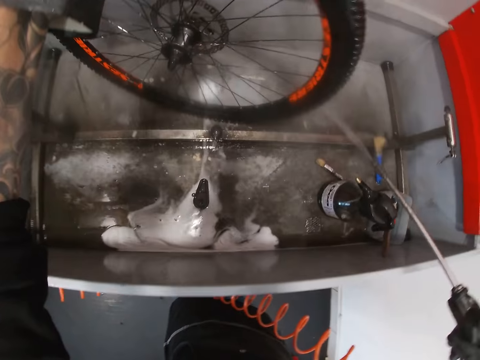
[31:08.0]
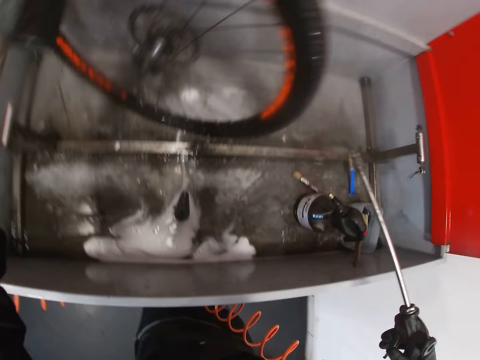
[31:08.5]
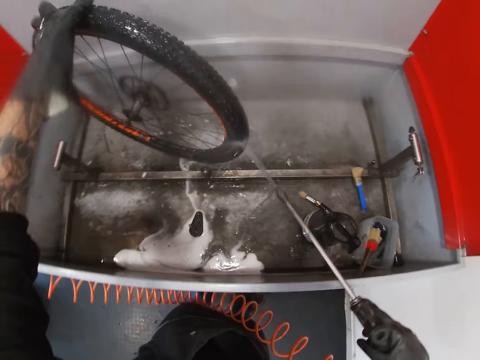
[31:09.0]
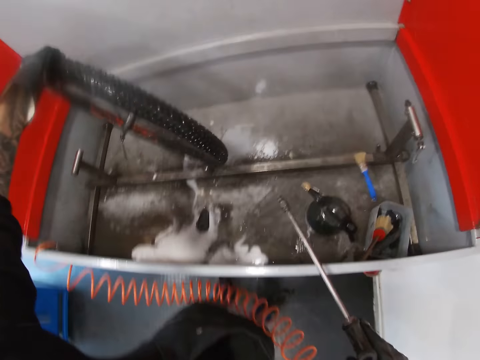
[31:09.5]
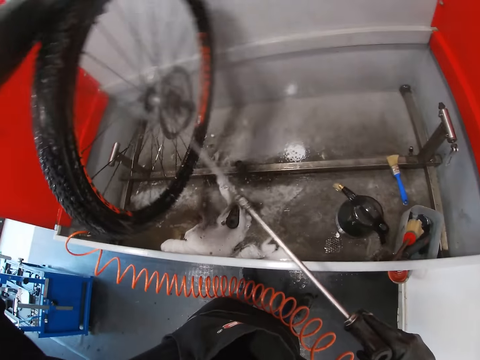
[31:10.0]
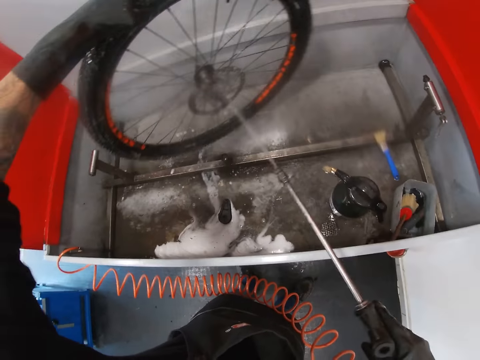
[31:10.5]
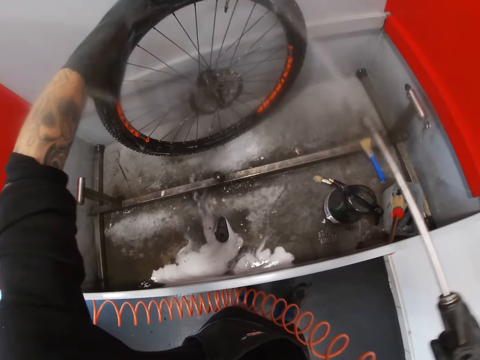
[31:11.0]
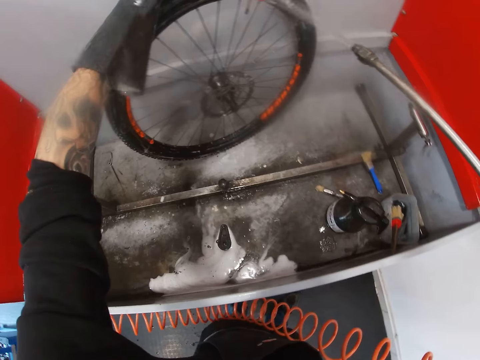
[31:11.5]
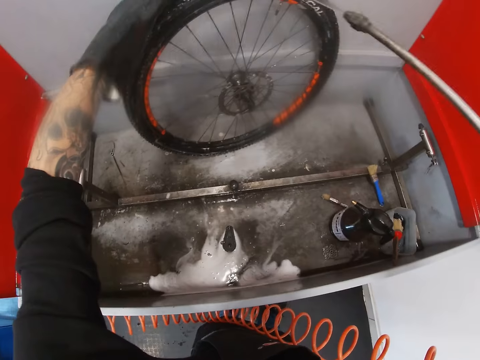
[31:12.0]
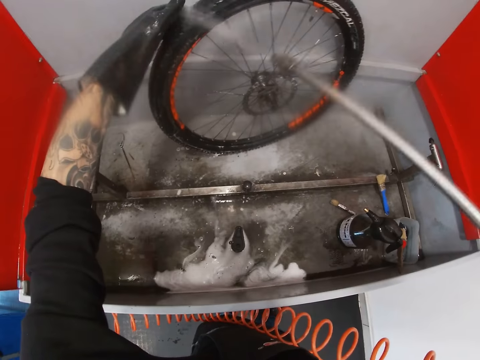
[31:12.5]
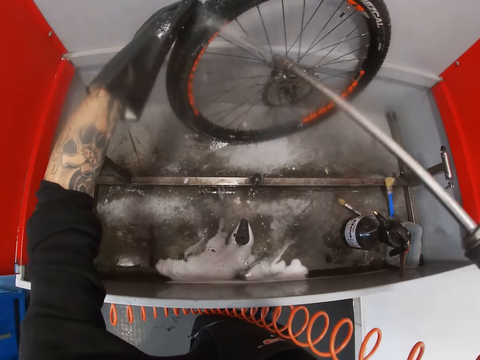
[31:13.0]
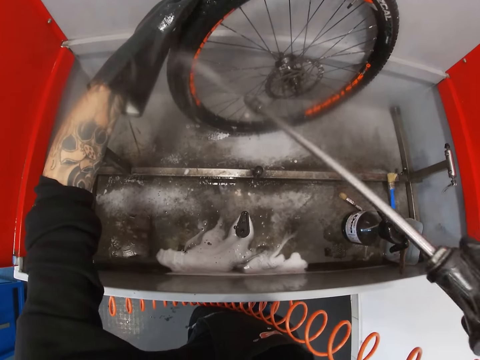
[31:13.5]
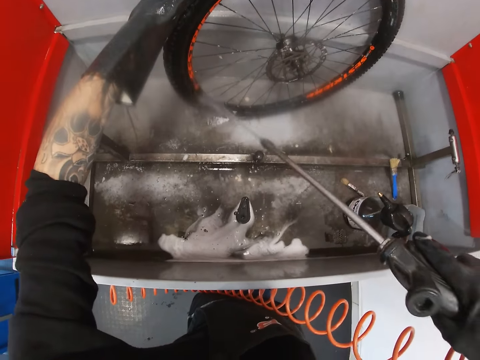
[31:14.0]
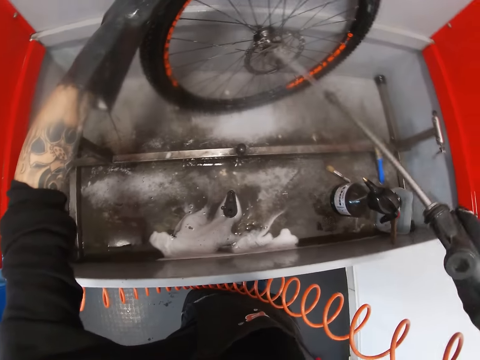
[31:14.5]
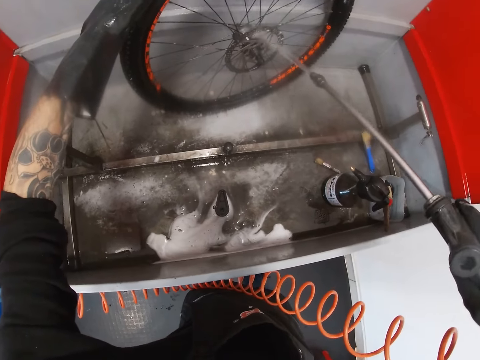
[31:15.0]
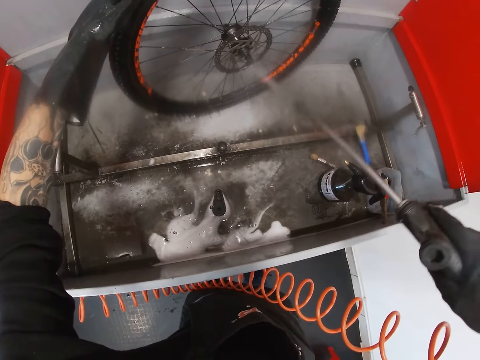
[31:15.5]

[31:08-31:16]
The camera wearer turns the bicycle tyre with his gloved left hand. He sprays water on the bicycle tyre spoke and rotor with the hose in his gloved right hand.

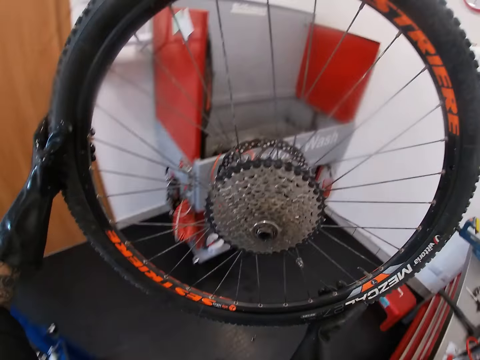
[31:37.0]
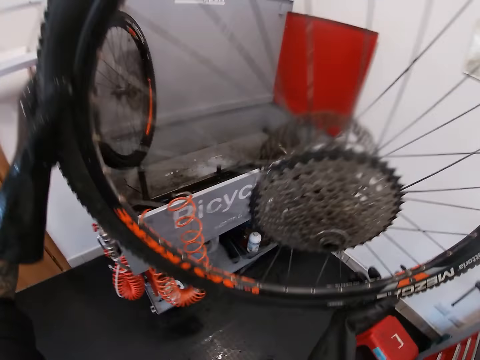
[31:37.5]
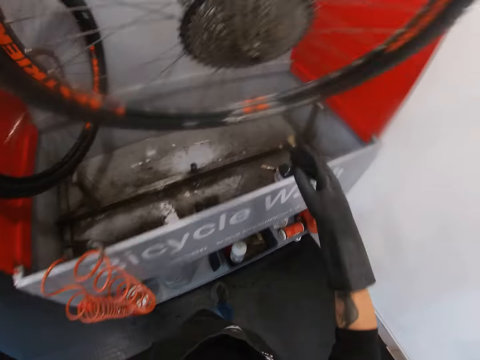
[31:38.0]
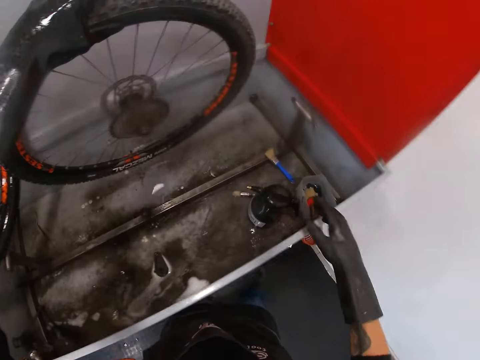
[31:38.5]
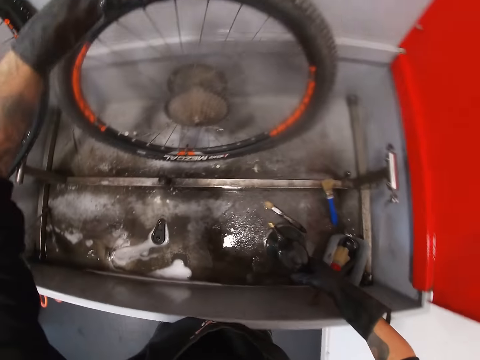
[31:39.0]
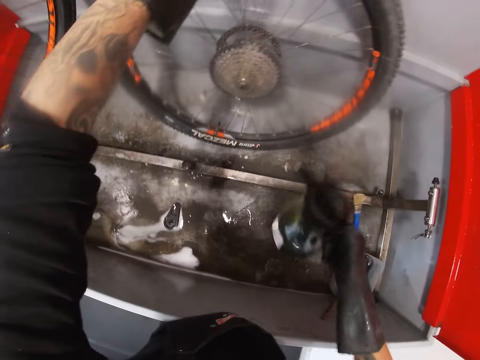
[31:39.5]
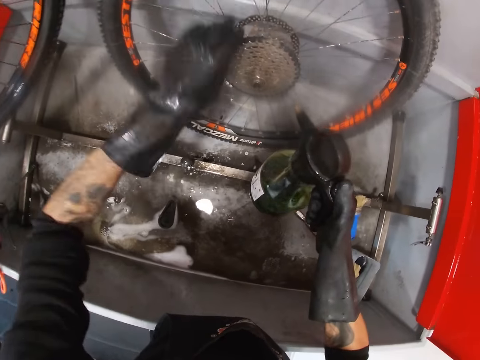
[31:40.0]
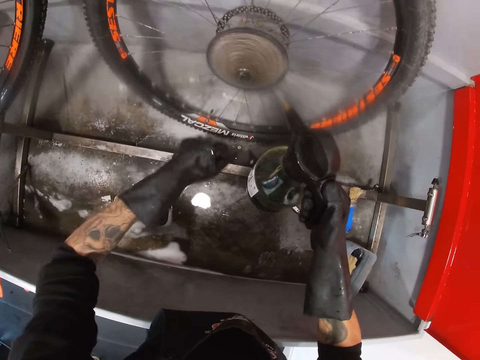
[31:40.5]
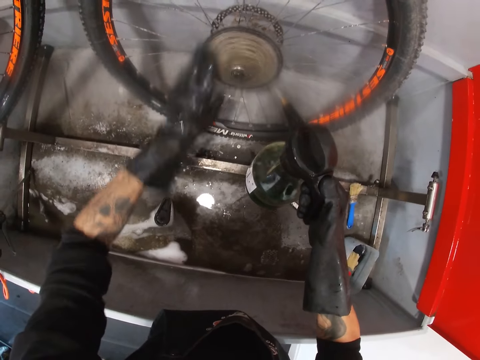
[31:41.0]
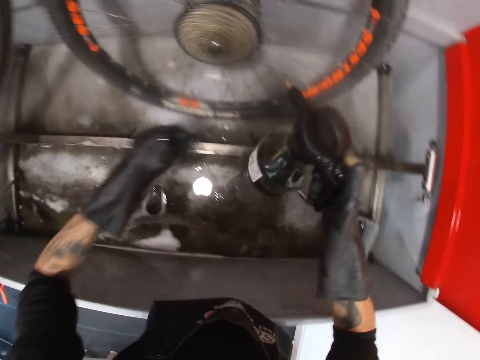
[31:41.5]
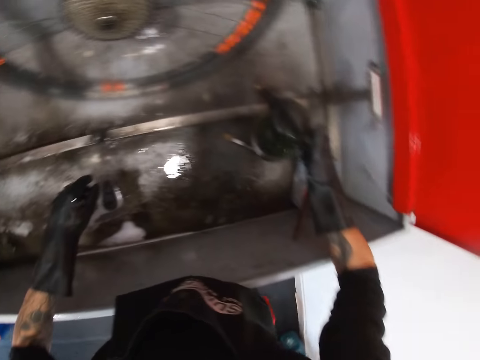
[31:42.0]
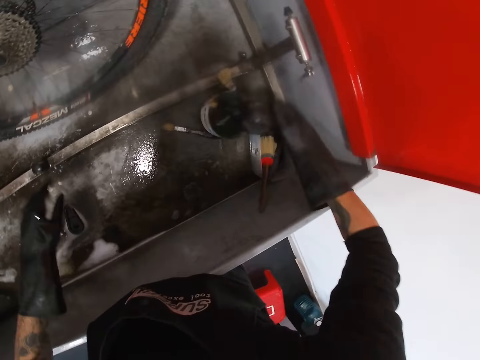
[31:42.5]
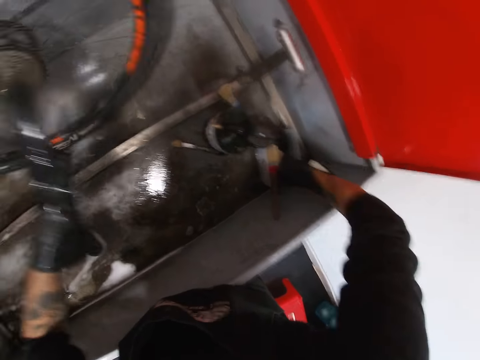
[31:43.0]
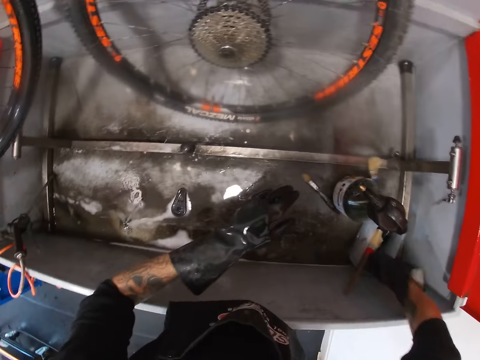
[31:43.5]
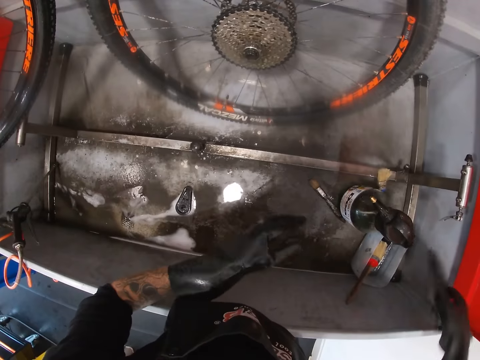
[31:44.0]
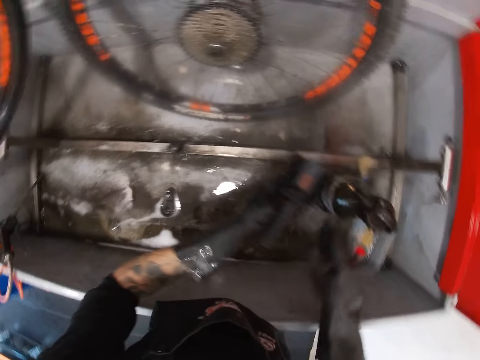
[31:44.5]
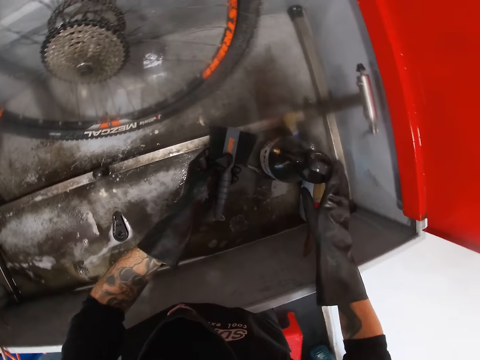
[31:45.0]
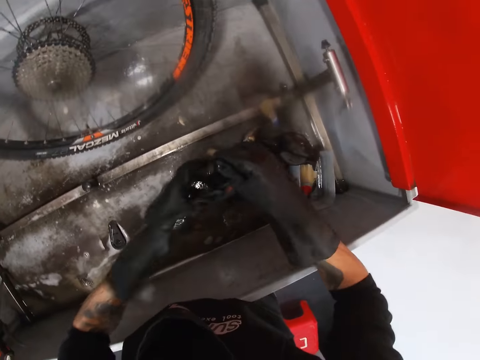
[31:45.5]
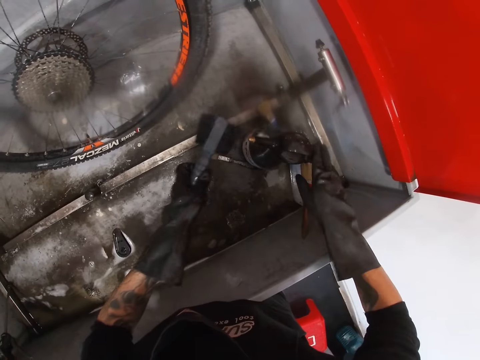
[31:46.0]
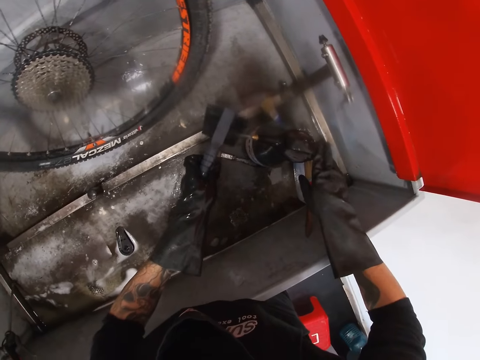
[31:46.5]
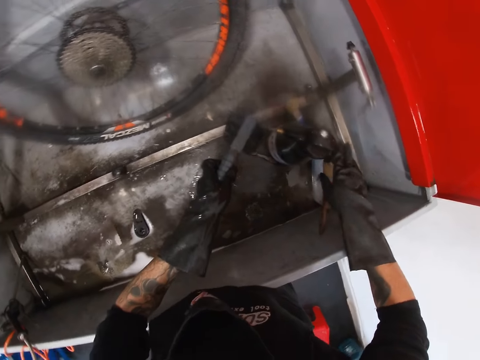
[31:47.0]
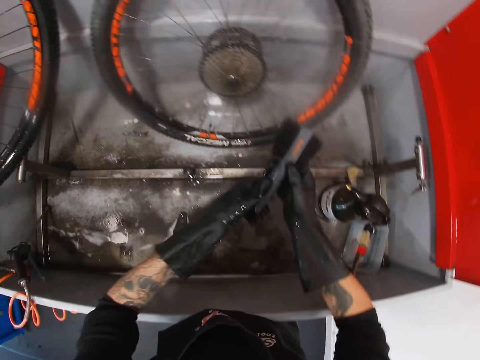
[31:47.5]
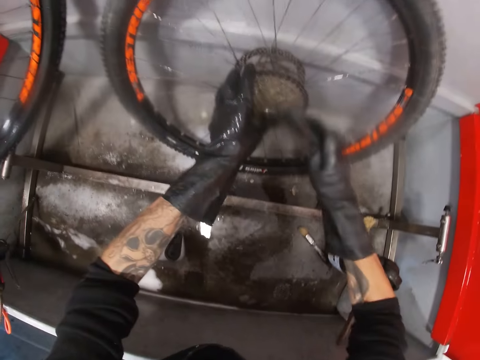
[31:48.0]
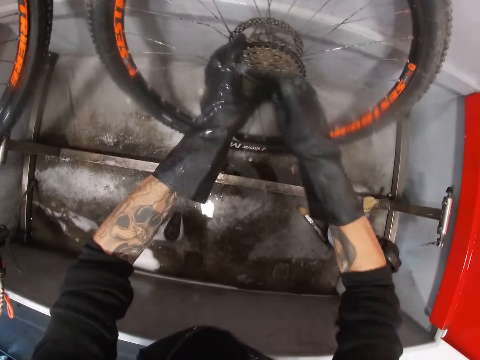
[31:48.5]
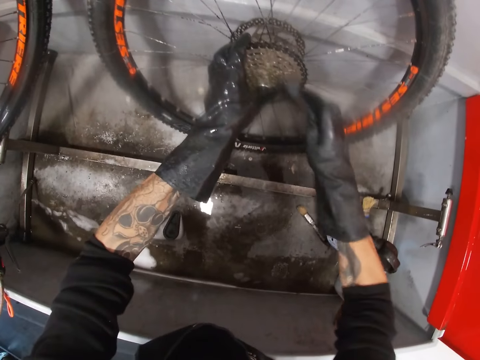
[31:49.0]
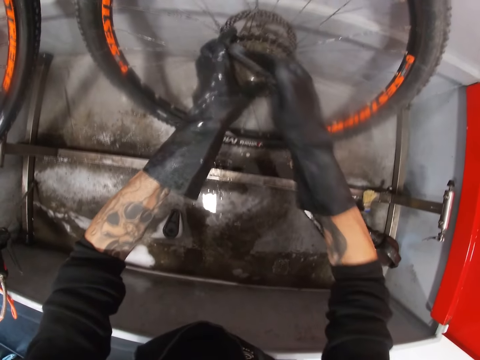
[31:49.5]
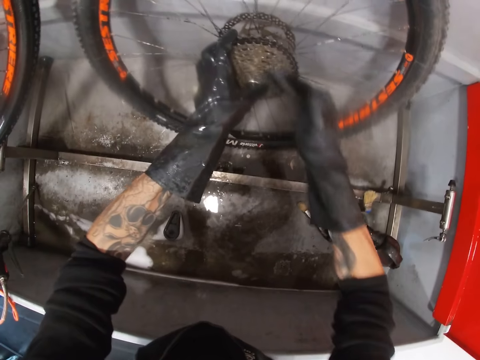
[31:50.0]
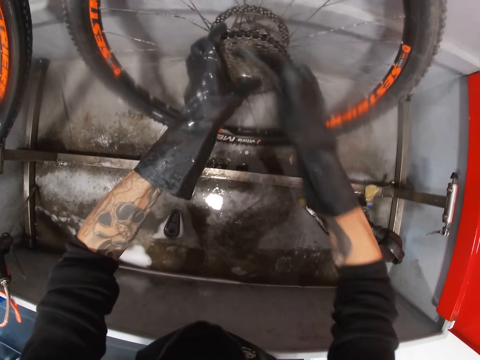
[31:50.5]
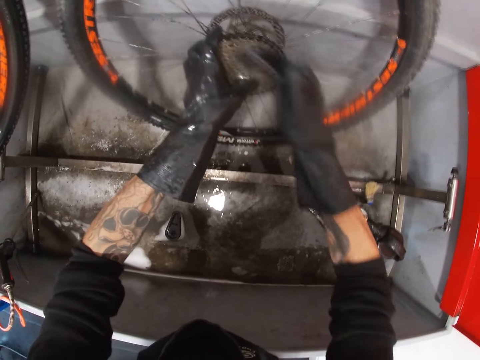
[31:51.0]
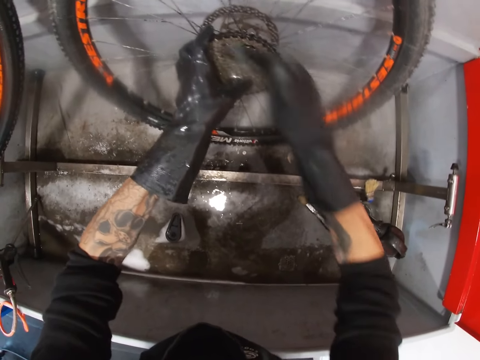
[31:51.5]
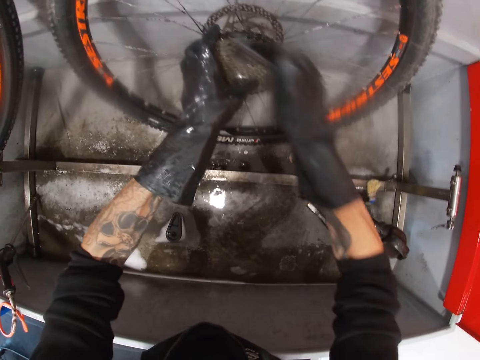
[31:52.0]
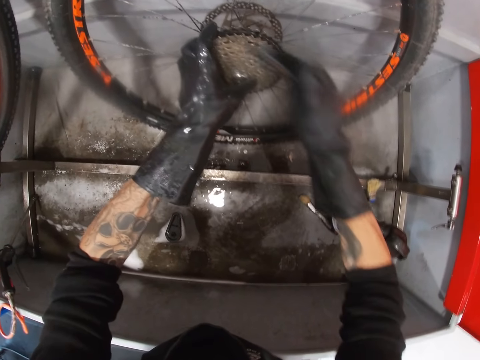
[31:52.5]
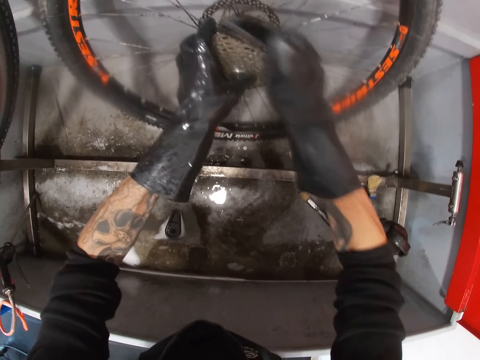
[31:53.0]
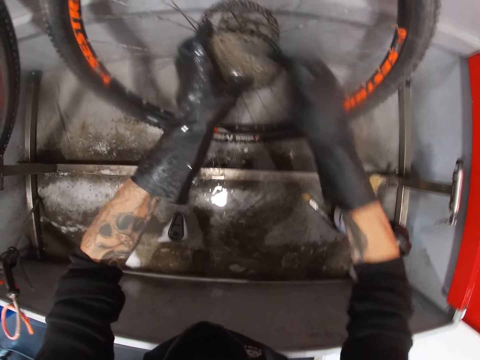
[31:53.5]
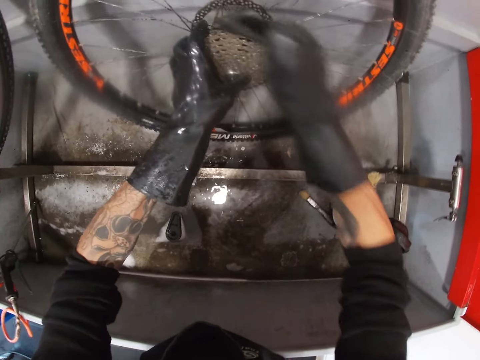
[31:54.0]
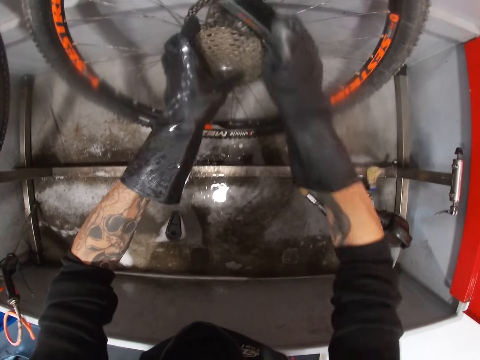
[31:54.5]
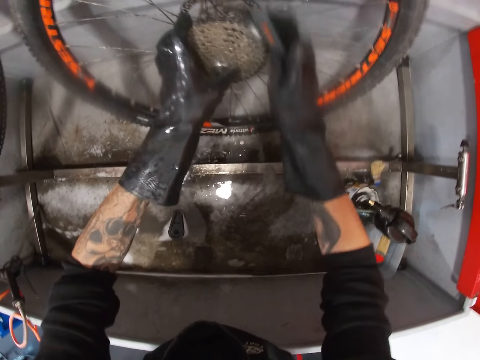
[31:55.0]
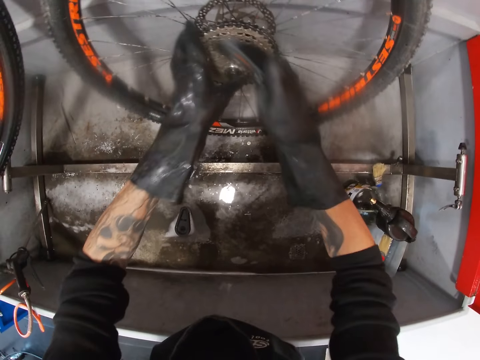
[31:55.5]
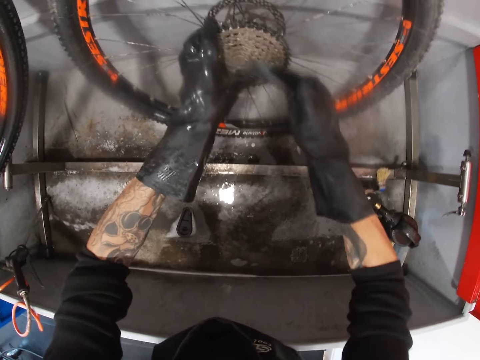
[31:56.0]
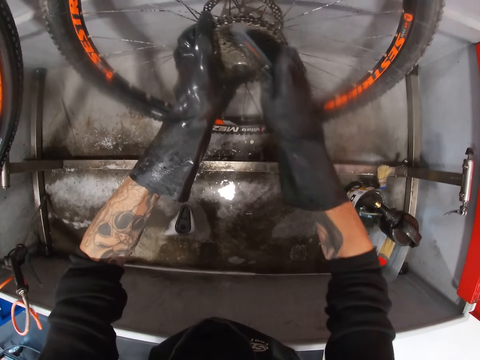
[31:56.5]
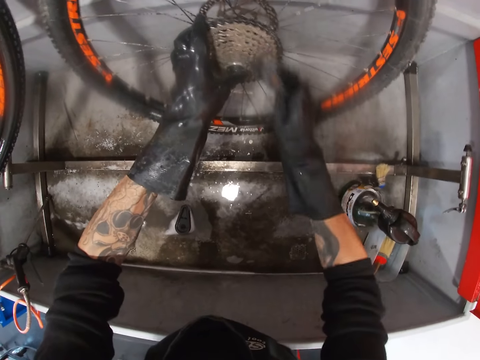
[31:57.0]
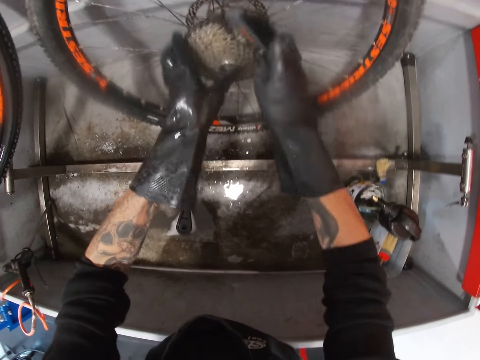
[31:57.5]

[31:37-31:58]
The camera wearer drops the bicycle tyre inside the bicycle wash with his gloved left hand. He takes the soap bottle or tin from the bicycle wash with his gloved right hand. He moves the bicycle rotor with his gloved left hand. He sprays the bicycle rotor with soap in the bottle with his gloved right hand. He drops the soap bottle inside the bicycle wash with his gloved right hand. He touches the tin. He takes a brush from the container inside the bicycle wash with his gloved right hand. He transfers the brush from his gloved right hand to his gloved left hand. He adjusts the brush with both hands. He sprays soap on the chain brush in his left hand with the liquid soap in his right hand. He passes the brush from his left hand to his right hand. He washes the cogset or chain wheel with the brush in his right hand. He rotates the chain wheel and scrubs the chain wheel.
